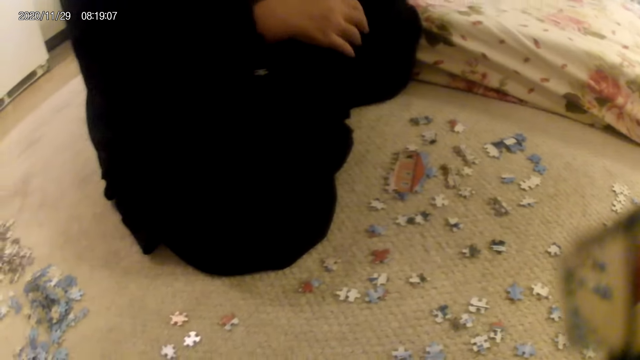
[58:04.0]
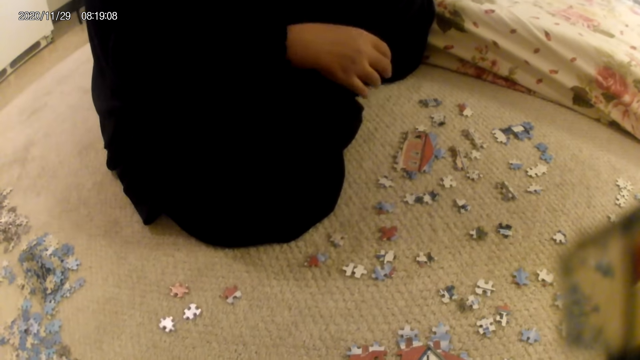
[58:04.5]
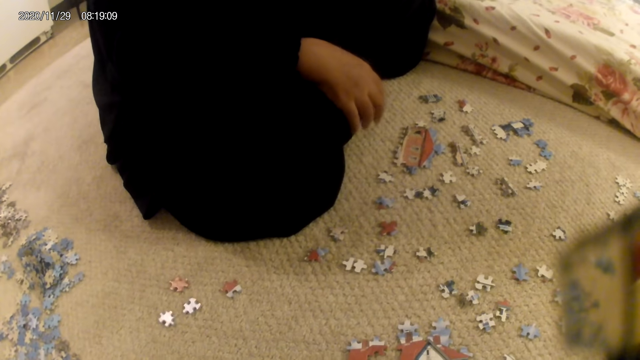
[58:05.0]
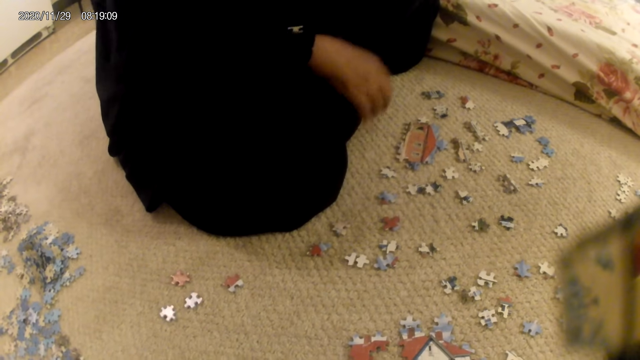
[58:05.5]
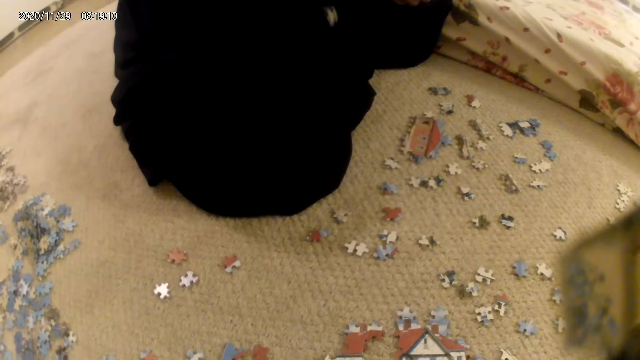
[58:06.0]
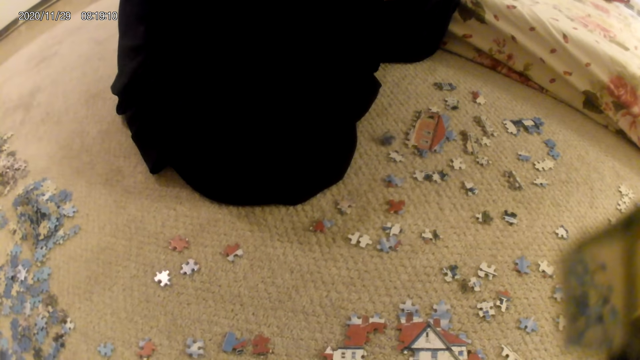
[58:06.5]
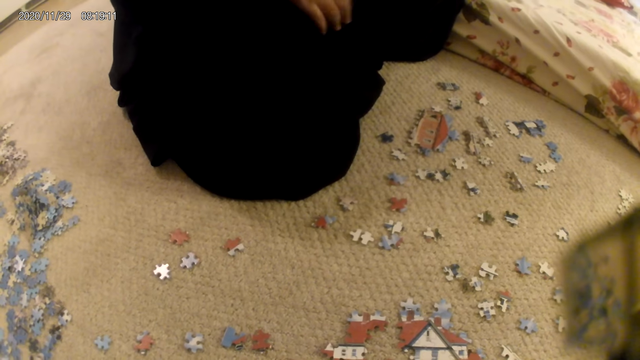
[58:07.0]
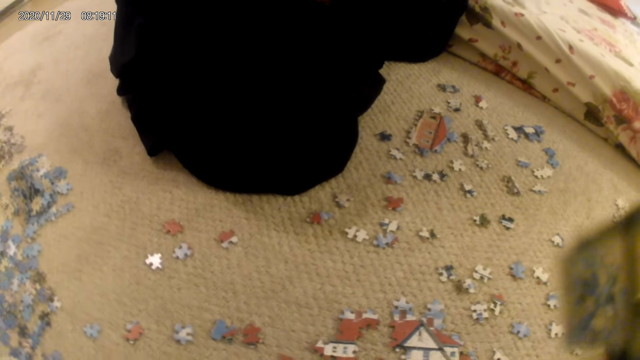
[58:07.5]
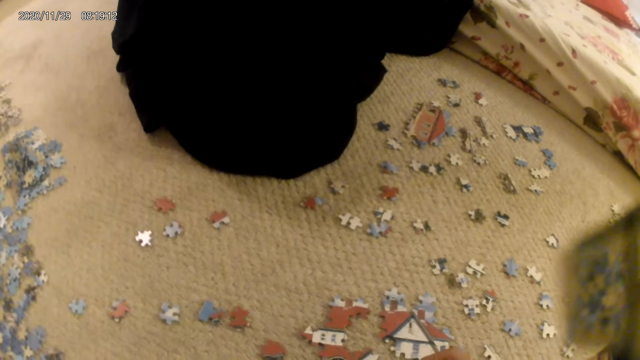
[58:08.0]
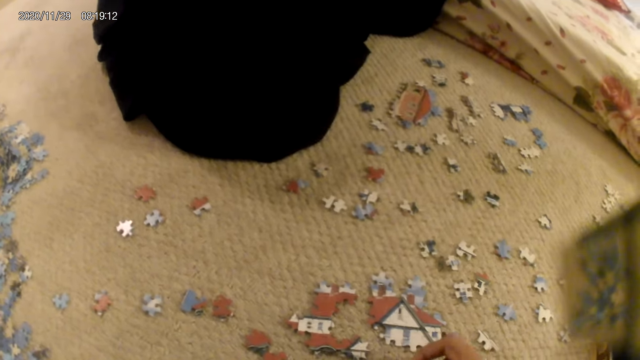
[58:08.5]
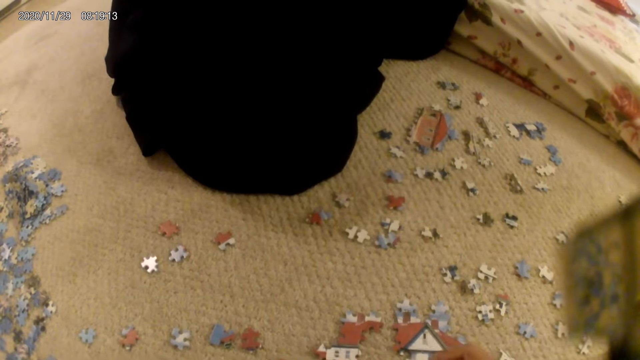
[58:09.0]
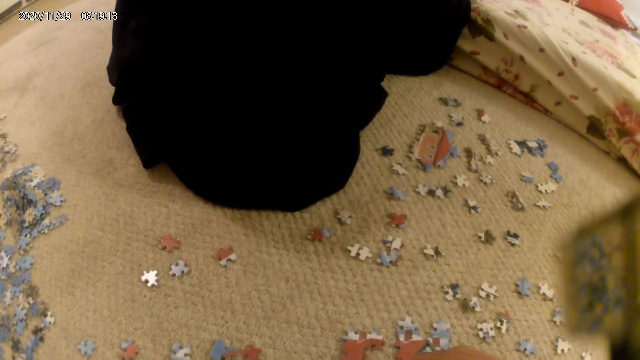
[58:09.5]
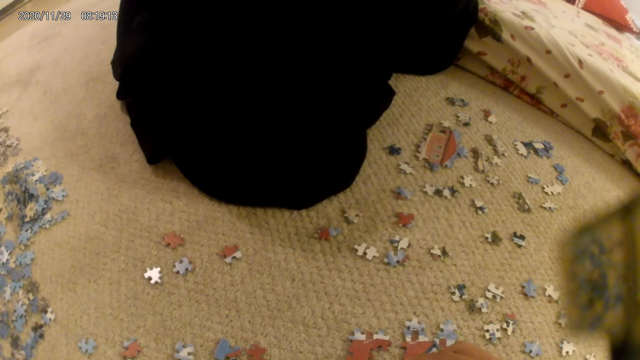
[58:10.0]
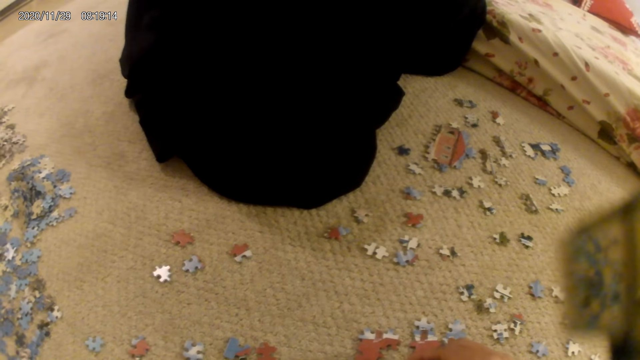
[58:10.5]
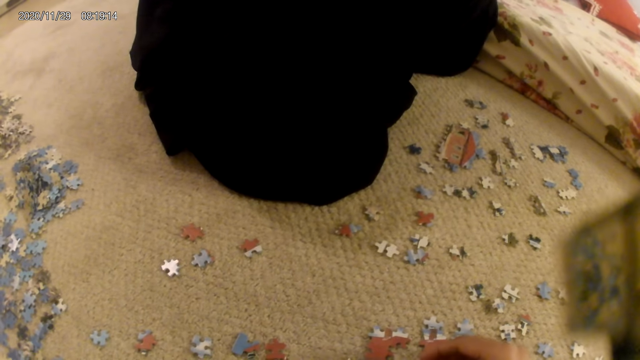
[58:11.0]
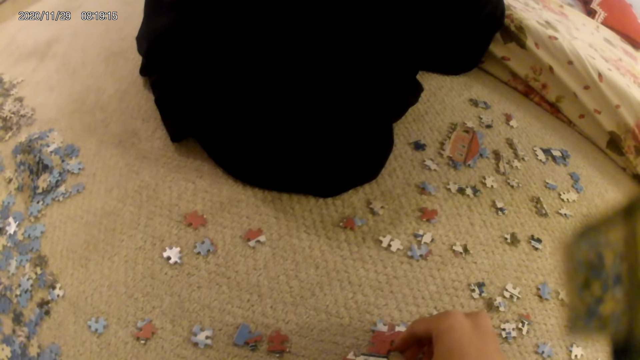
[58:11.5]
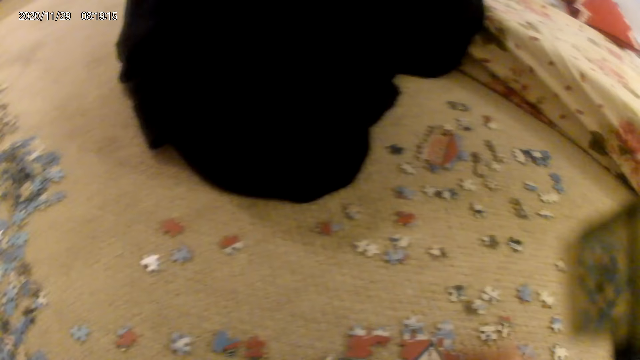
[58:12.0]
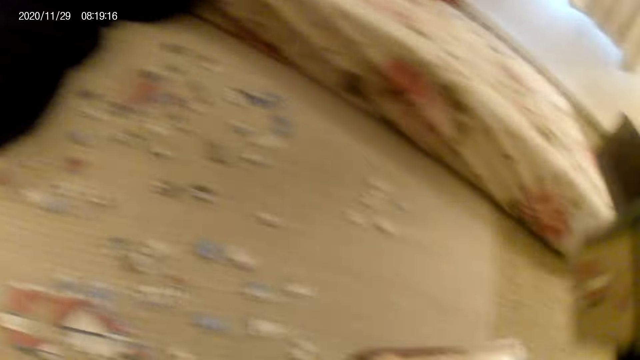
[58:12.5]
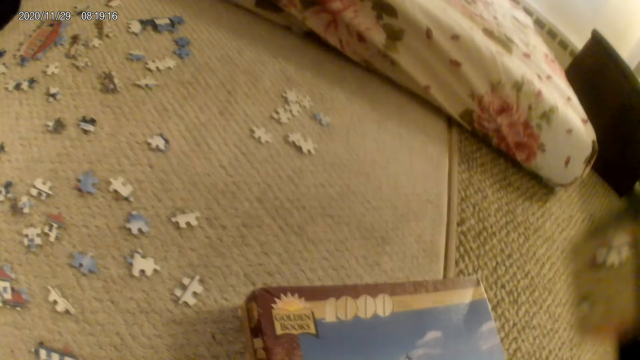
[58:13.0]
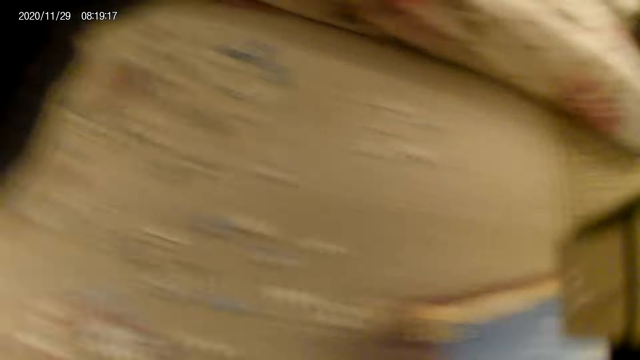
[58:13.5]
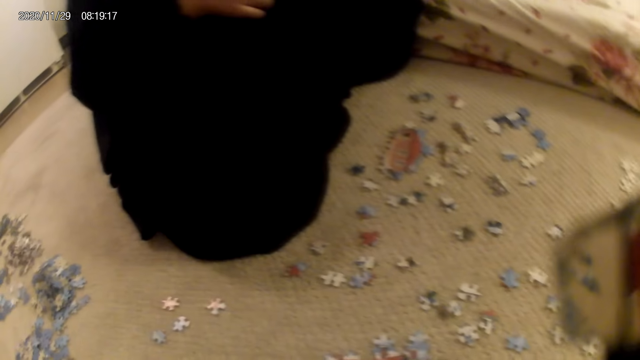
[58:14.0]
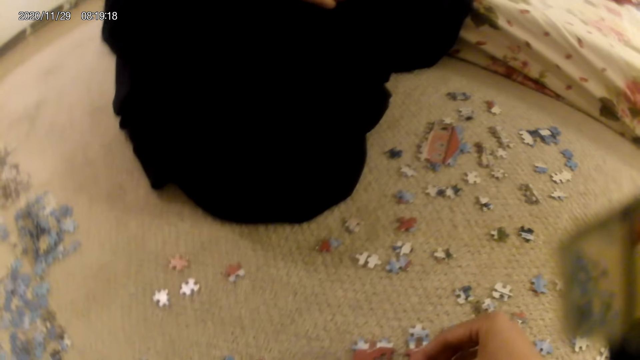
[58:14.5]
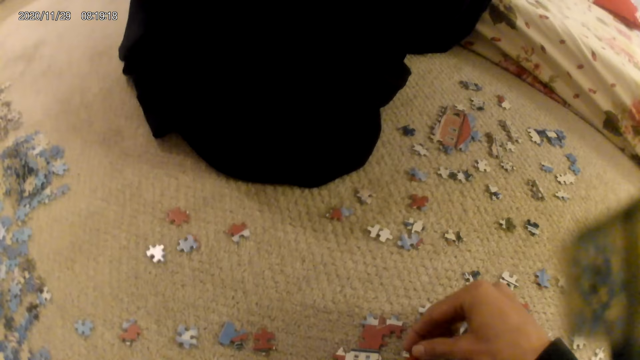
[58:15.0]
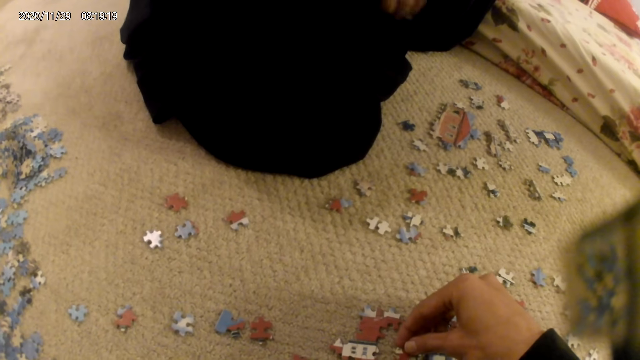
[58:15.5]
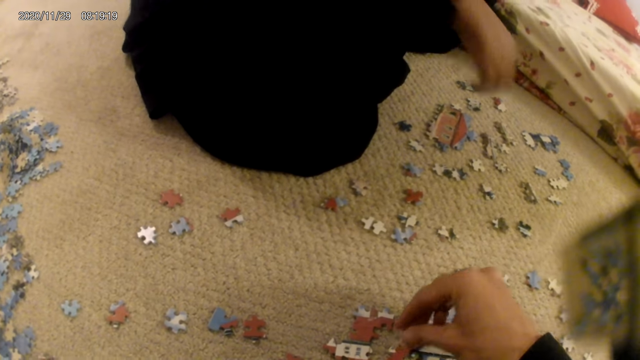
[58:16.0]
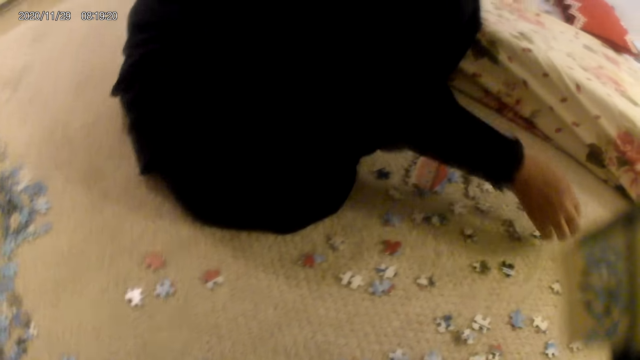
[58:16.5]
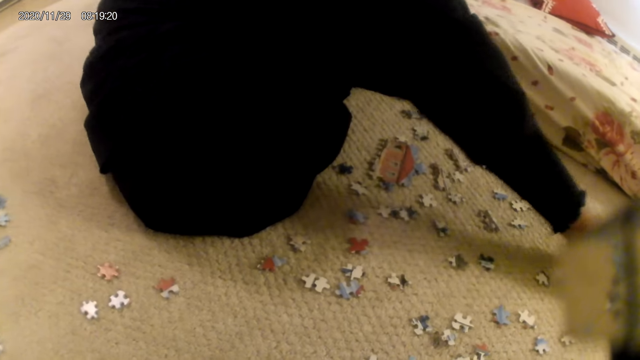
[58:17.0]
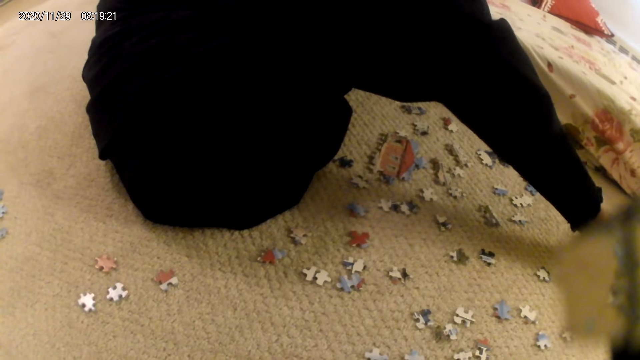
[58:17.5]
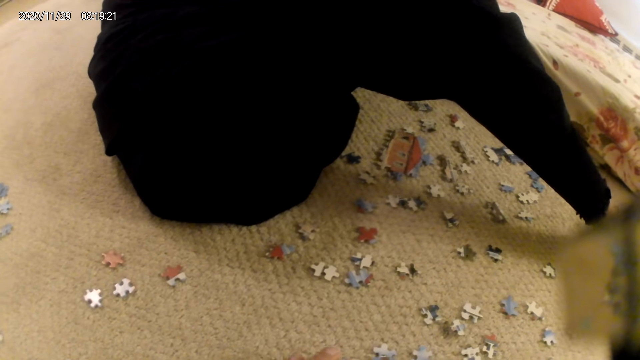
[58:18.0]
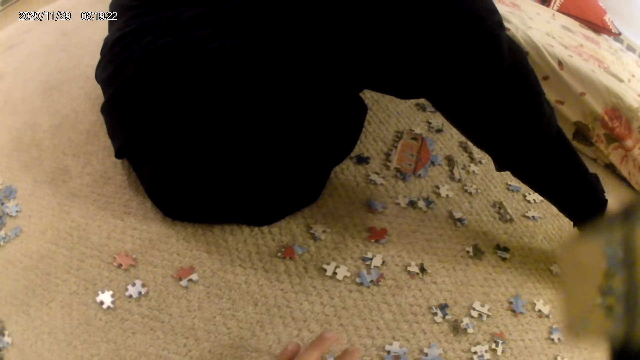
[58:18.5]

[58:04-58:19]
A lady stares at the puzzle pieces on the floor. The camera wearer joins a puzzle piece in the puzzle structure. They look around. They look at the picture. They join a puzzle piece in the puzzle structure. The lady picks up puzzle pieces.

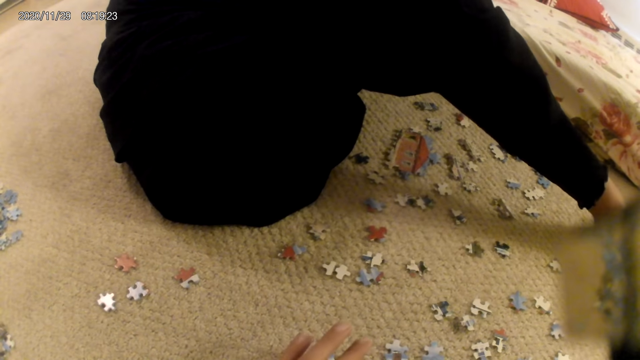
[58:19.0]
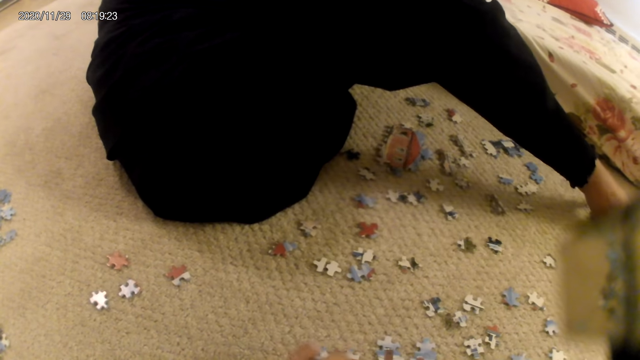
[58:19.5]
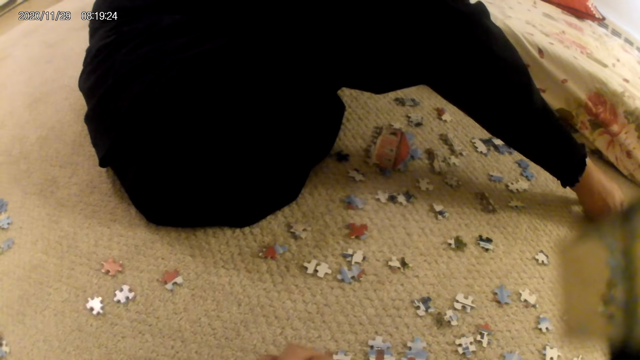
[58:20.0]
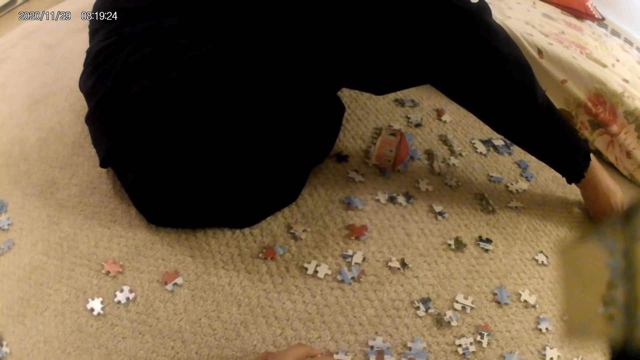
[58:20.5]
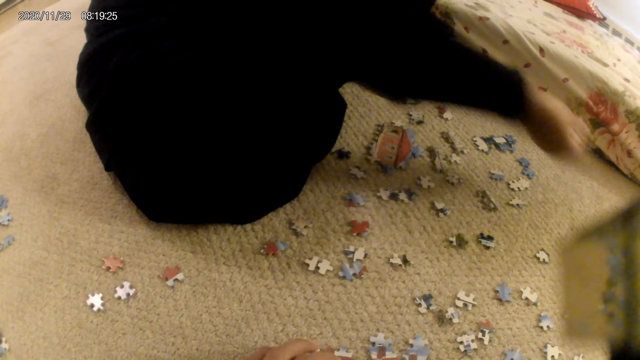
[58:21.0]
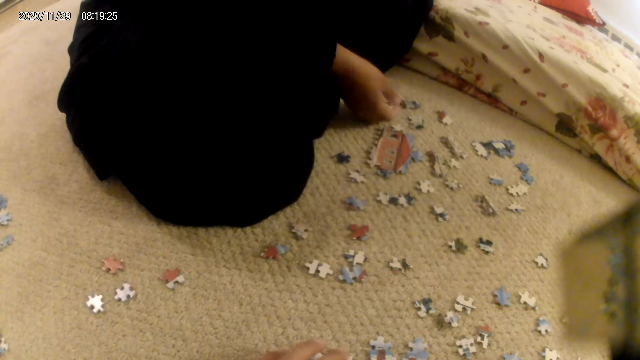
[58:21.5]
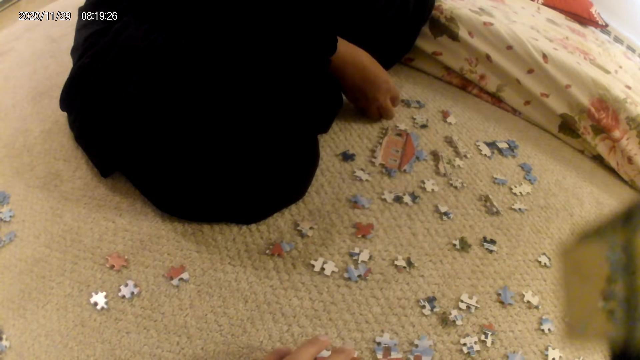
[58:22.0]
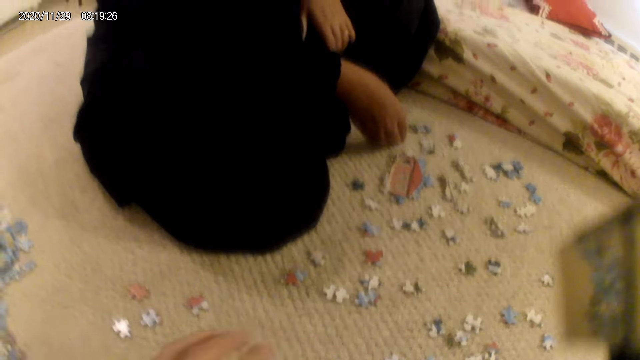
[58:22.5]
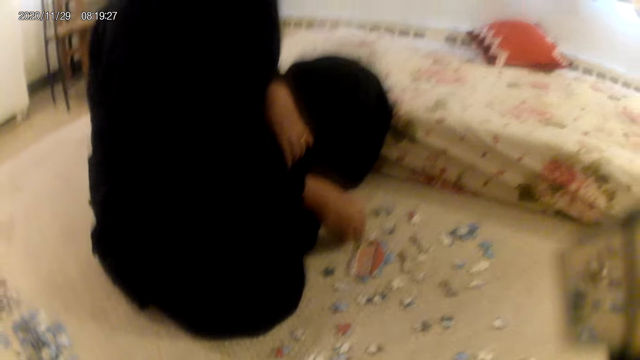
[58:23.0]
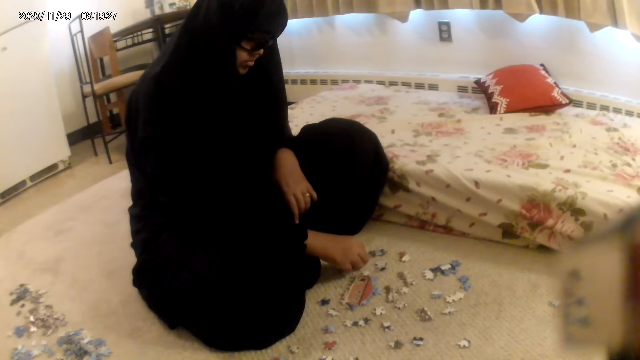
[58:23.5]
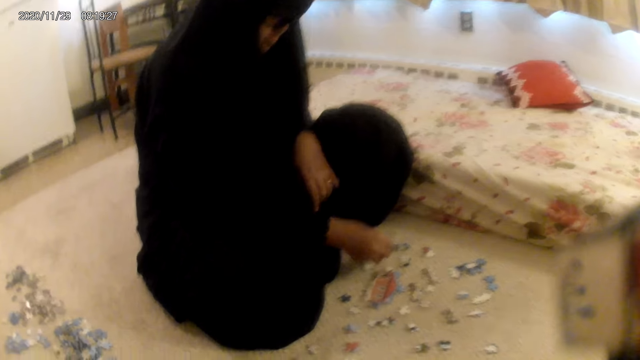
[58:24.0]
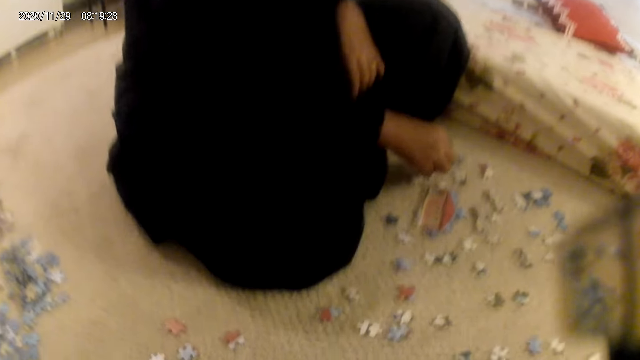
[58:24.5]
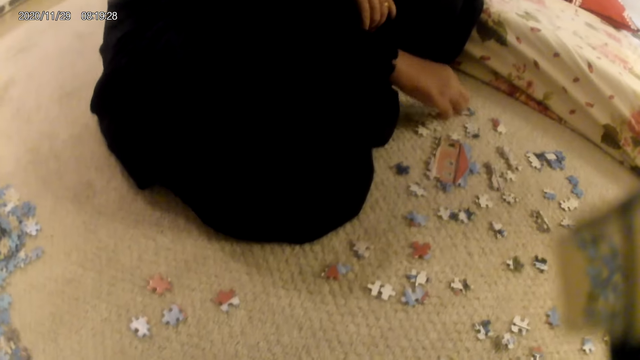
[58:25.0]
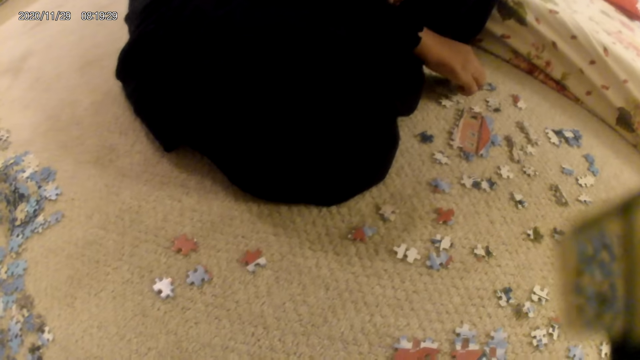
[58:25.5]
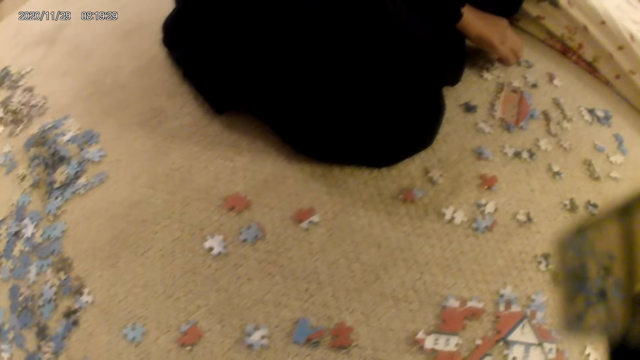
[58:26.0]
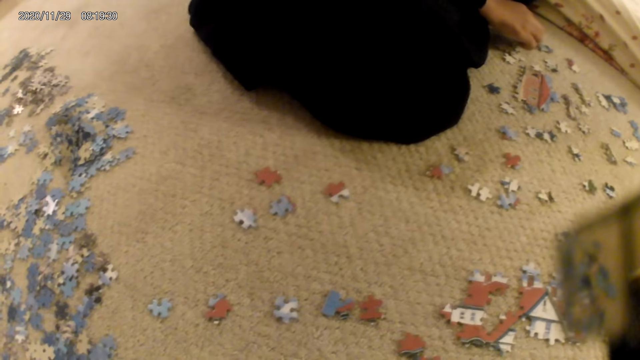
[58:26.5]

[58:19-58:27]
A lady aligns the puzzle pieces on the floor. The camera wearer looks around.
